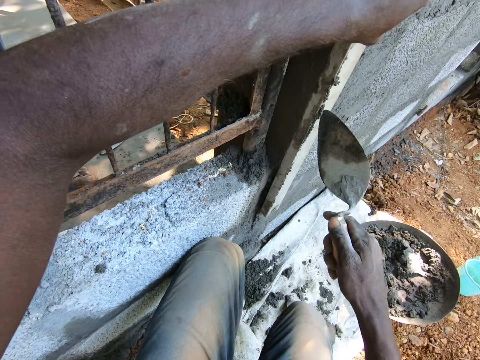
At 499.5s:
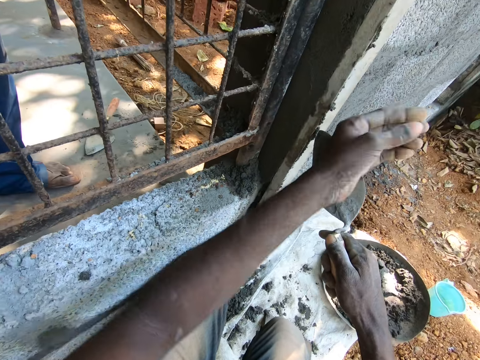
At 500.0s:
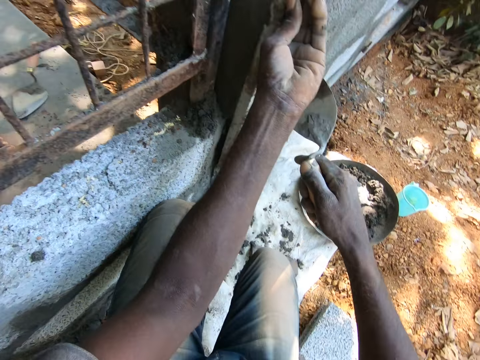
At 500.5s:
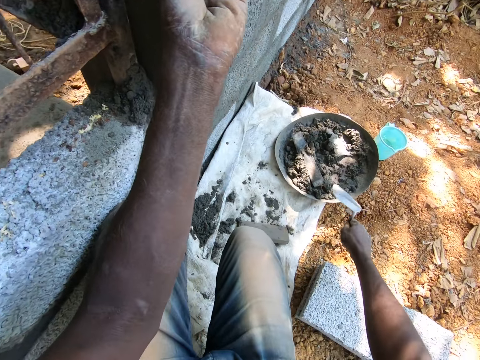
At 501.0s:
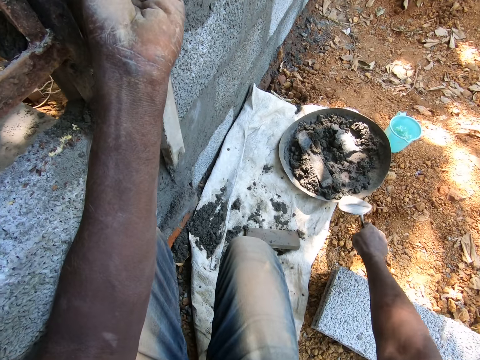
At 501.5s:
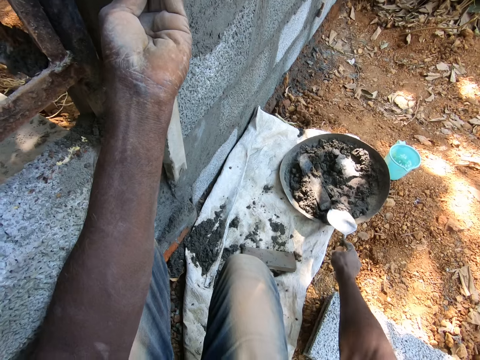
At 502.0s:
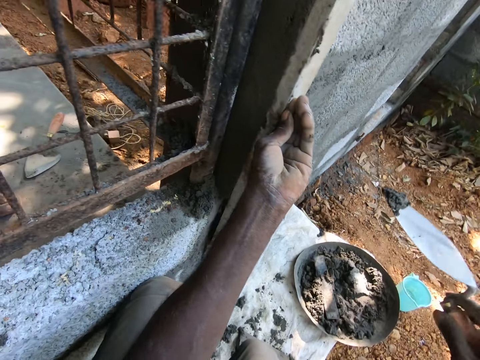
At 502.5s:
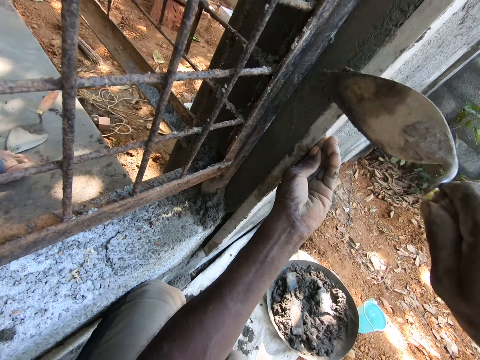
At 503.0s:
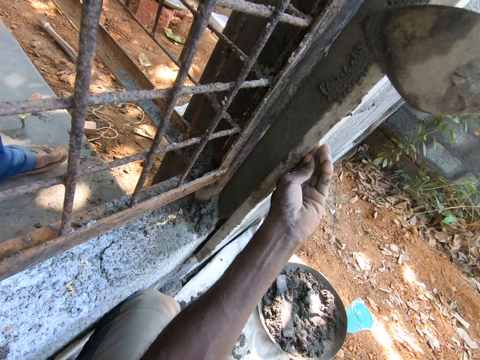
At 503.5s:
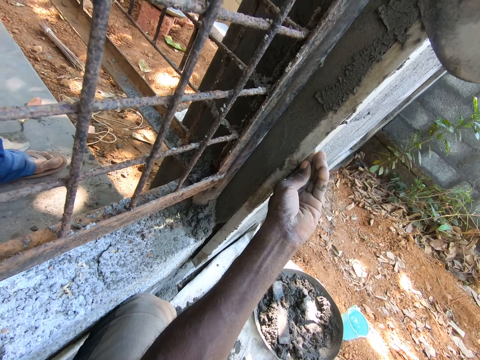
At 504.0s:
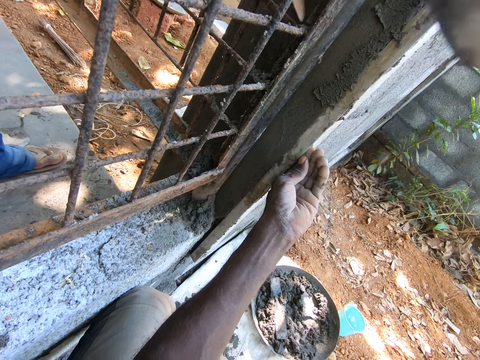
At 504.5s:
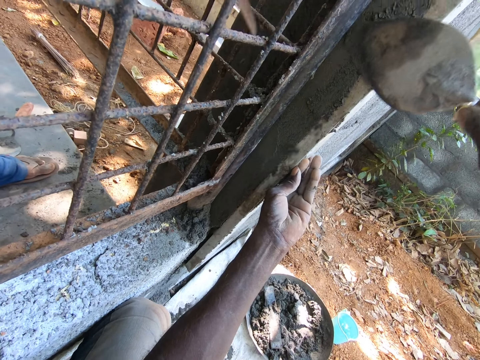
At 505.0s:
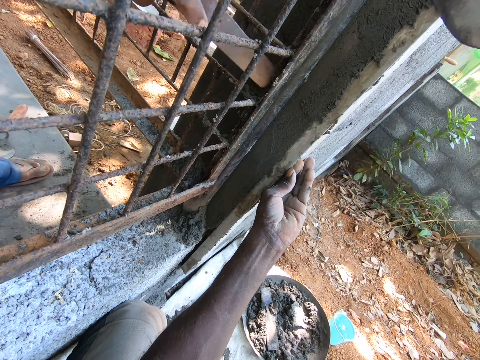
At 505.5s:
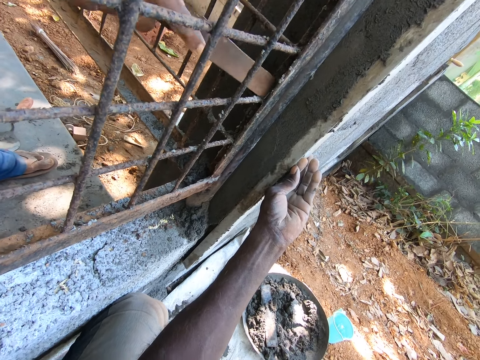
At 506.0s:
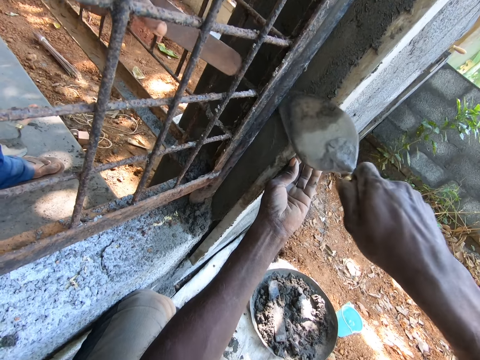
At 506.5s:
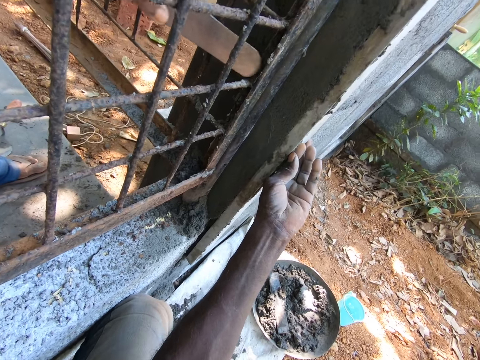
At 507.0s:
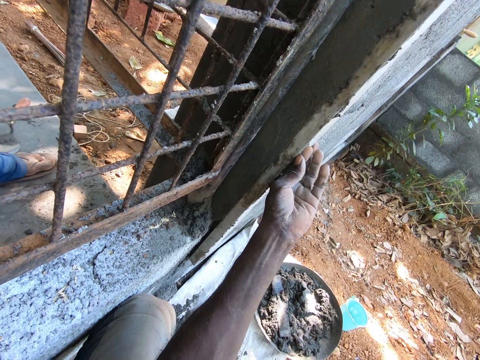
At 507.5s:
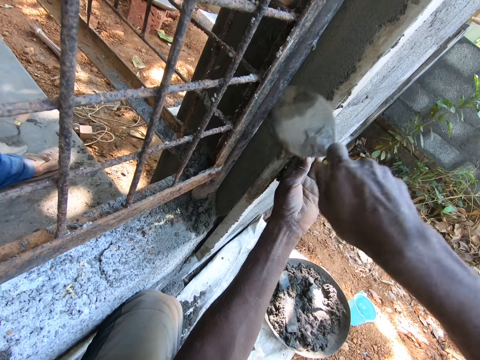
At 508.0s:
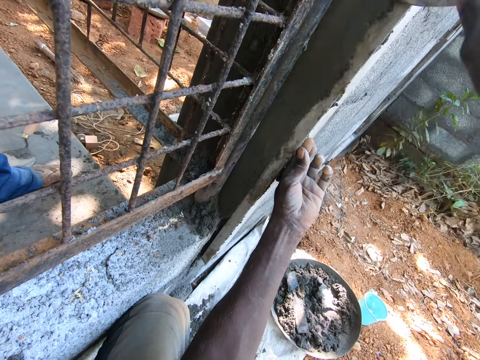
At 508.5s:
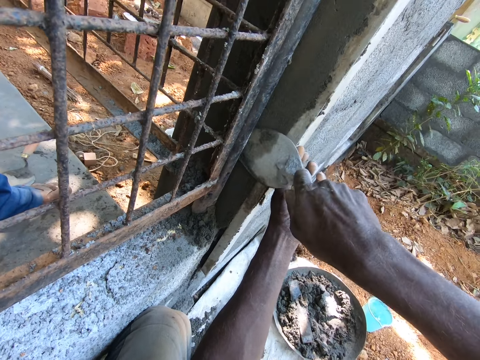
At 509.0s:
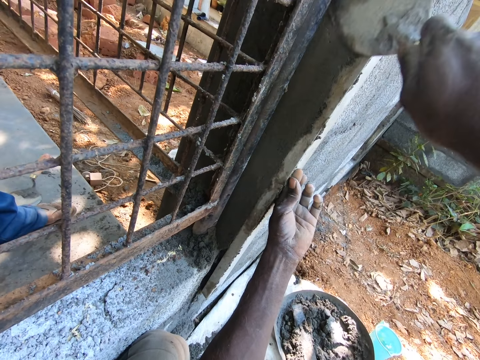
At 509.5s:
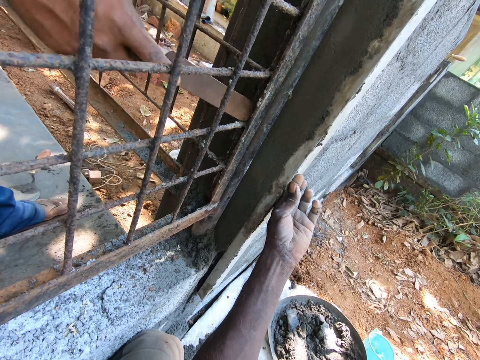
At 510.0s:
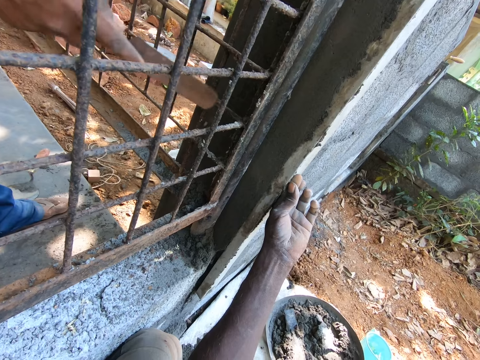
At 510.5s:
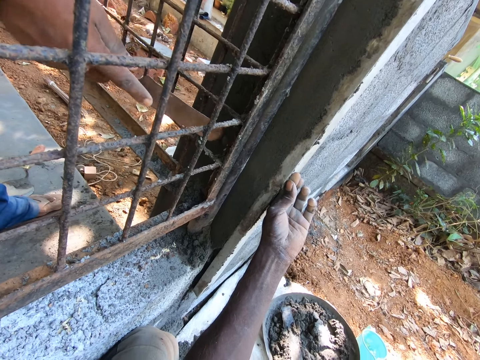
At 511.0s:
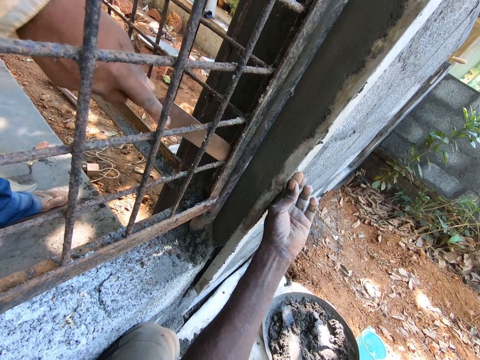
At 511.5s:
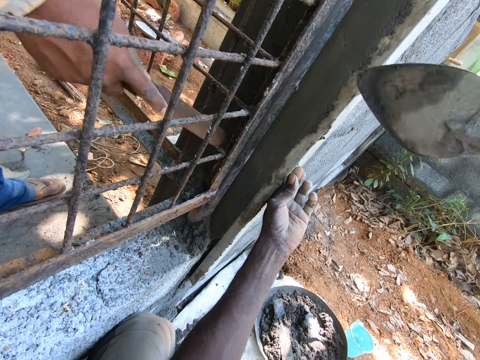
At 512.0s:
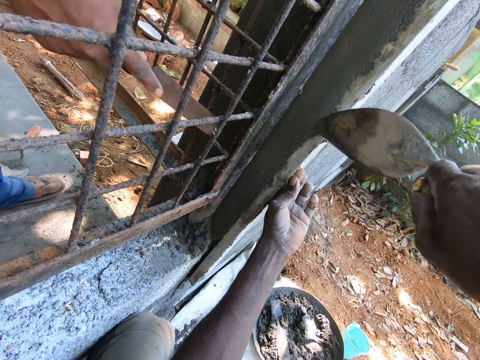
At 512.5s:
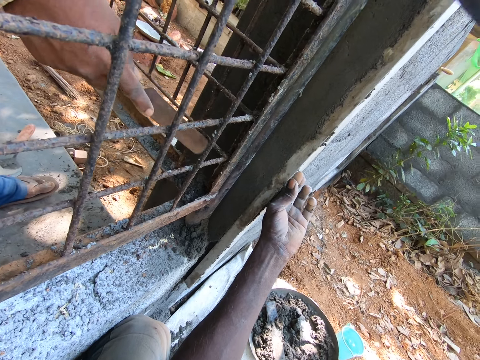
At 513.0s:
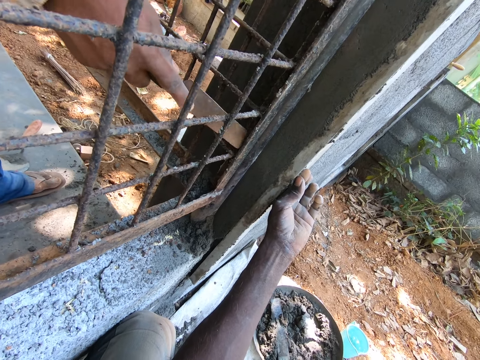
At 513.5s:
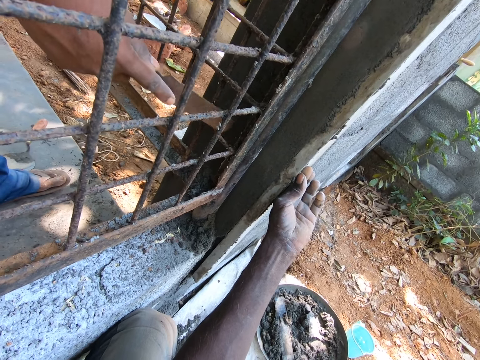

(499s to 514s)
The camera wearer removes his left hand from the square wooden stick. He holds the square wooden stick with his left hand. He packs cement mortar from the head pan on the ground with the trowel in his right hand. He plasters the brick wall with the trowel in his right hand. The man scrapes the metal cage with a metal rod in his right hand and sands the wall.

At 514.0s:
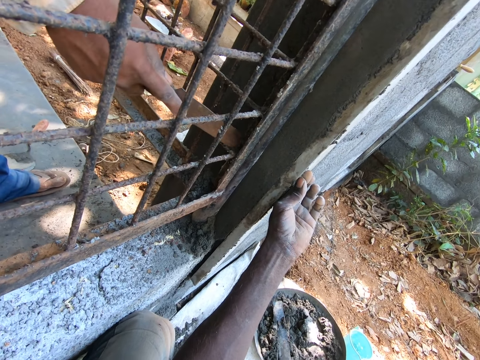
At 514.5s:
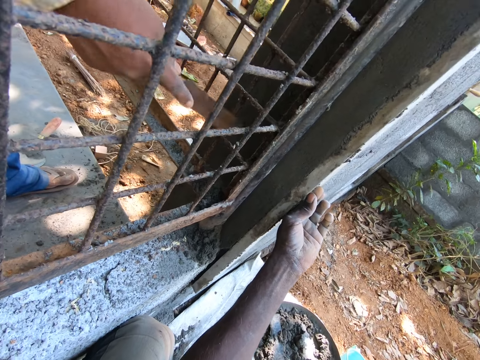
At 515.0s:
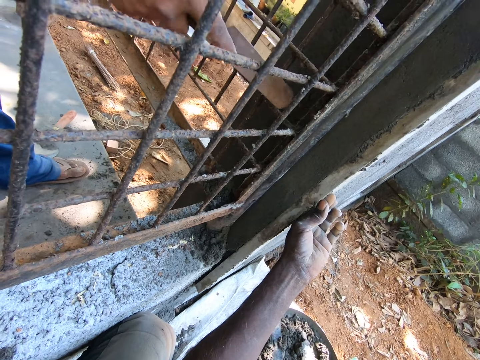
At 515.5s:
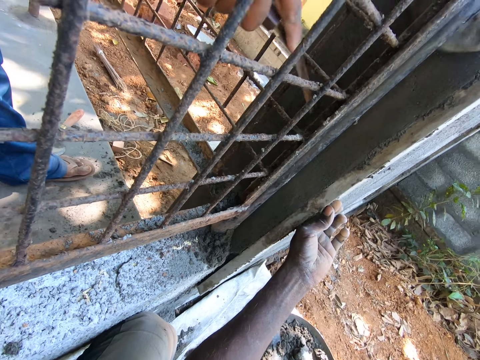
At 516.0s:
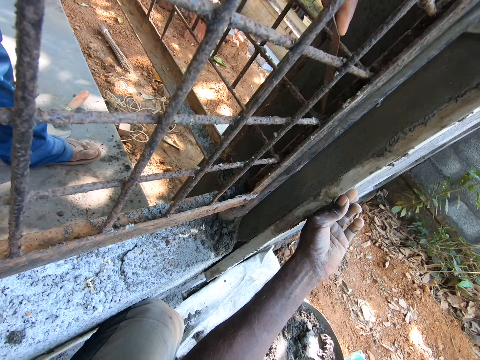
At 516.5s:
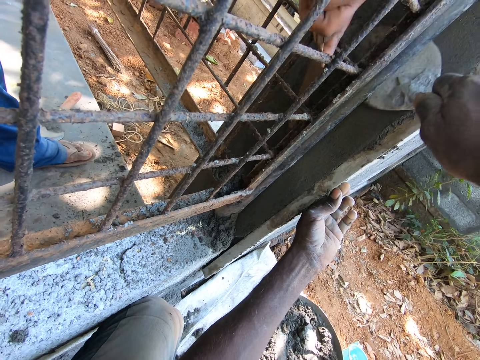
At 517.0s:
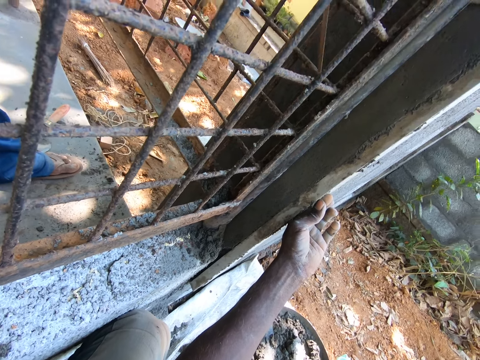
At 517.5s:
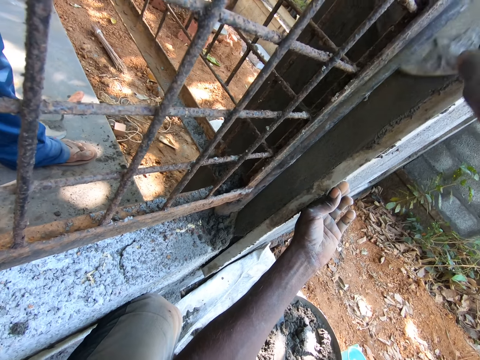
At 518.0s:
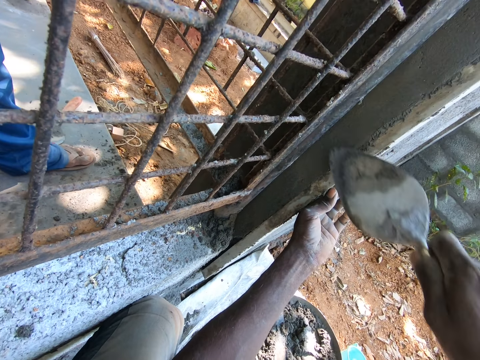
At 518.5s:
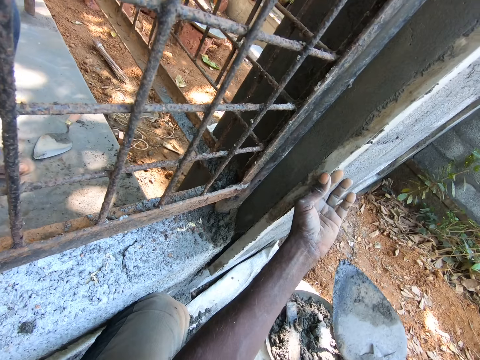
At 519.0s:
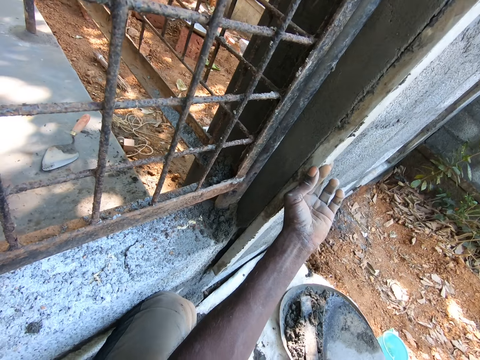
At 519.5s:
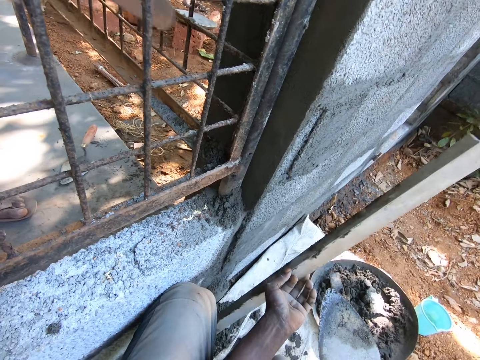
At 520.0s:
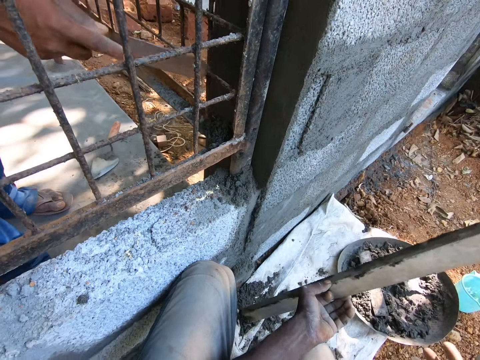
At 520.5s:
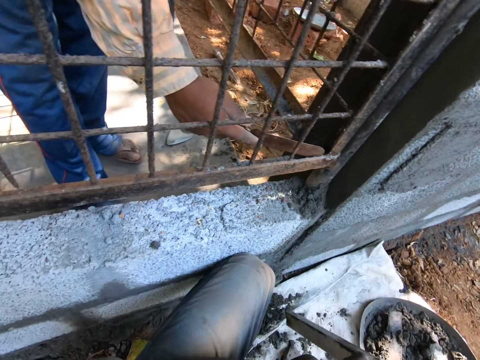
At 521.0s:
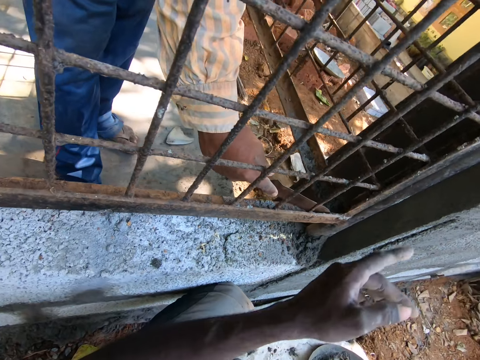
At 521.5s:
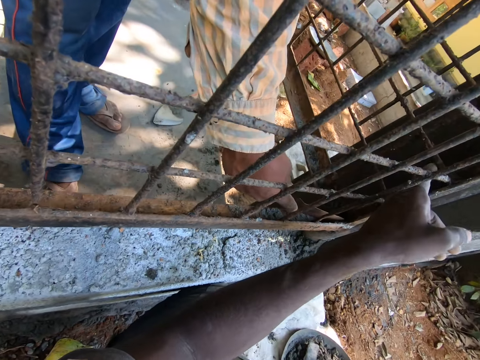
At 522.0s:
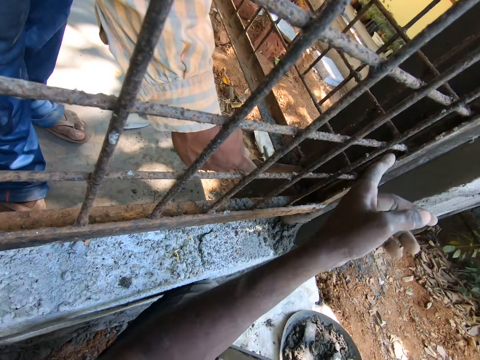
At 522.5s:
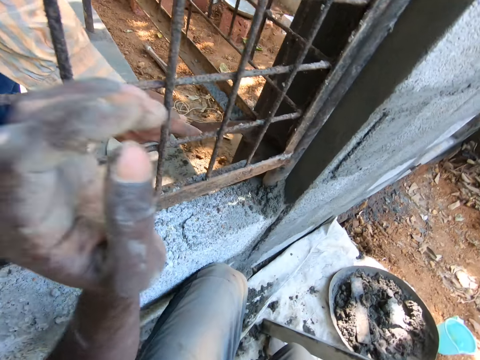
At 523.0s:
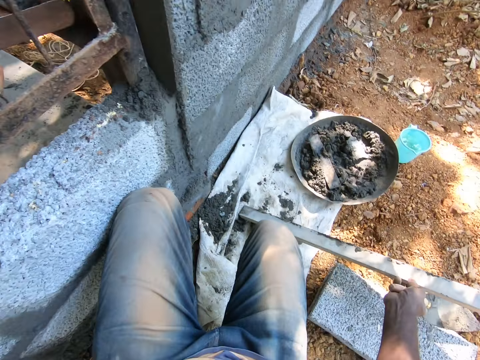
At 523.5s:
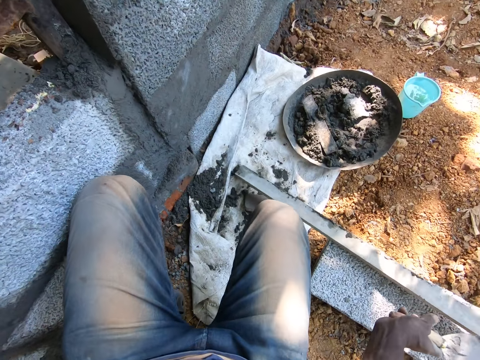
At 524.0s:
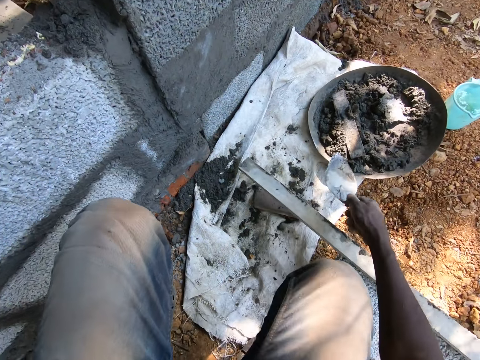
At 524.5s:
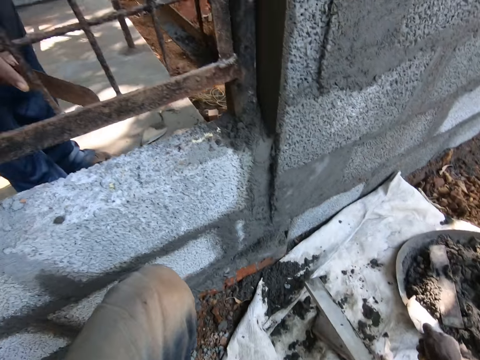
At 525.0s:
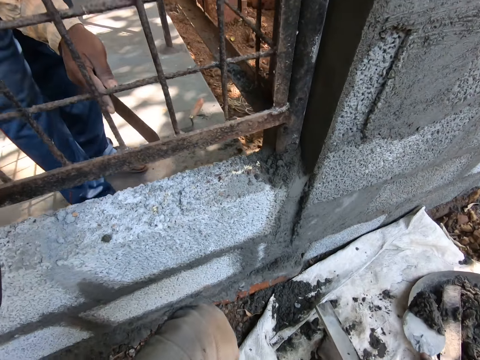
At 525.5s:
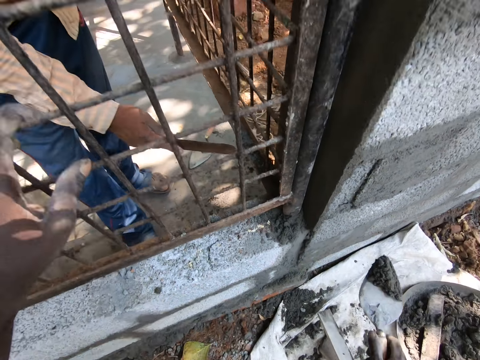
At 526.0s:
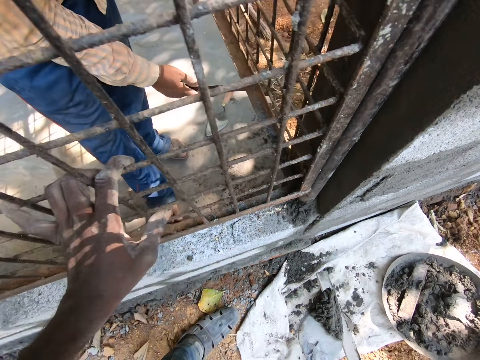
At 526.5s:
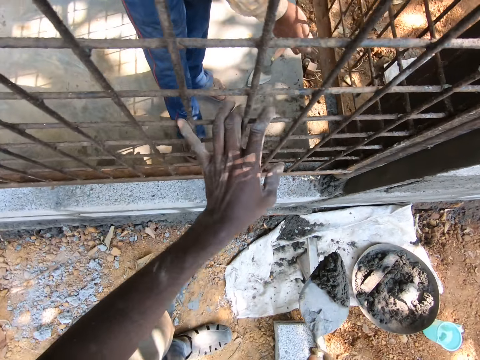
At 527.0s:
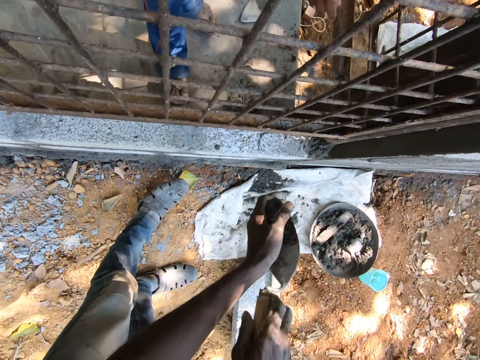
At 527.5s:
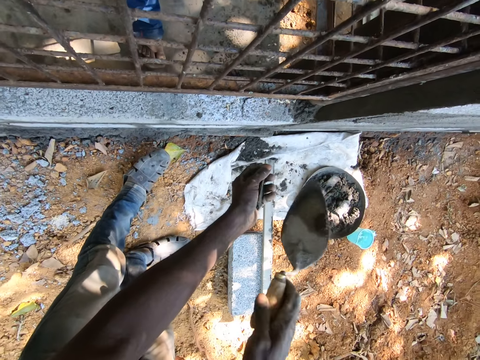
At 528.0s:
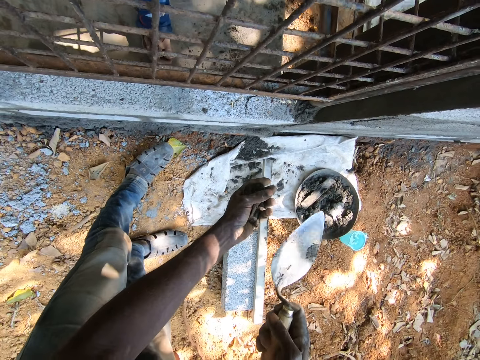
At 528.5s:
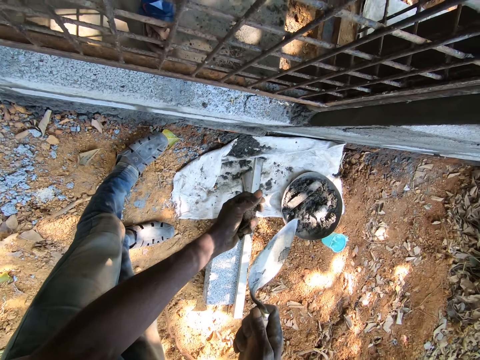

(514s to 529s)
The camera wearer removes the square wooden stick or timber from the brick wall with his left hand. The man scrapes the metal cage with the metal rod in his right hand. The camera wearer puts his left hand through the cage. He touches the window. He drops the timber. He packs cement mortar from the head pan on the ground with the trowel in his right hand. He removes his left hand from the metal cage. He converses with the man. He pours the cement mortar from the trowel in his right hand to his left hand.
